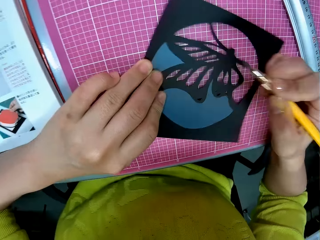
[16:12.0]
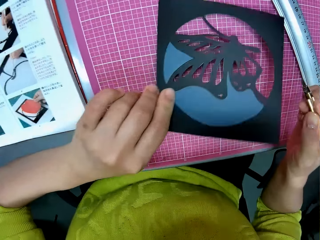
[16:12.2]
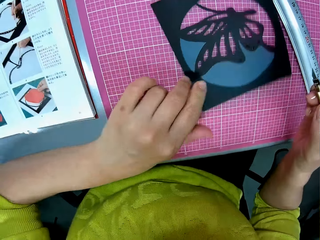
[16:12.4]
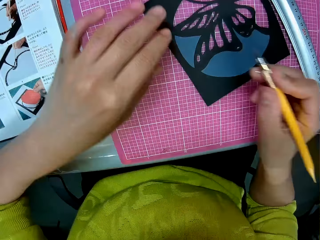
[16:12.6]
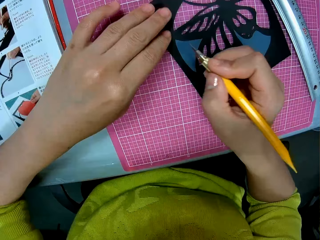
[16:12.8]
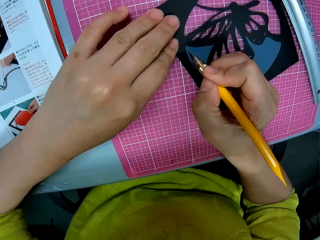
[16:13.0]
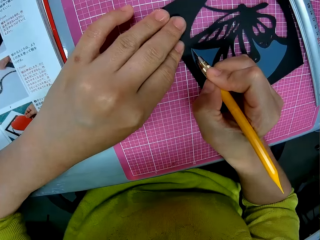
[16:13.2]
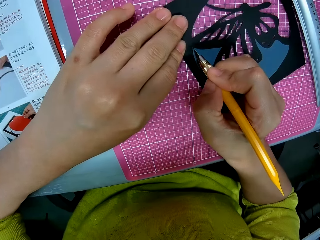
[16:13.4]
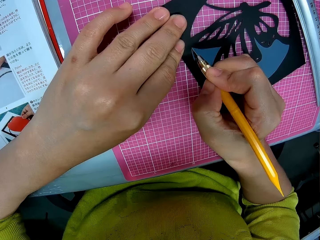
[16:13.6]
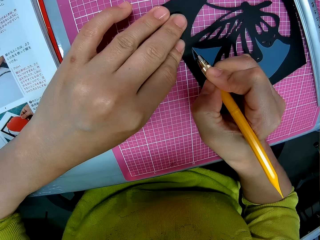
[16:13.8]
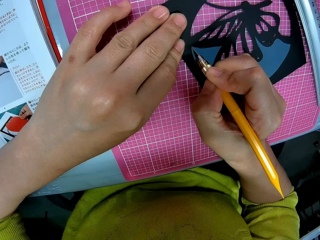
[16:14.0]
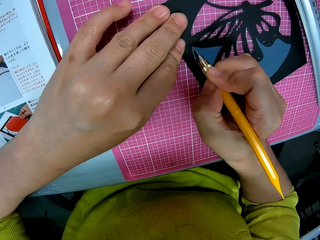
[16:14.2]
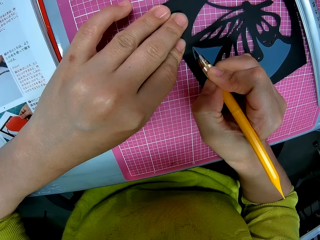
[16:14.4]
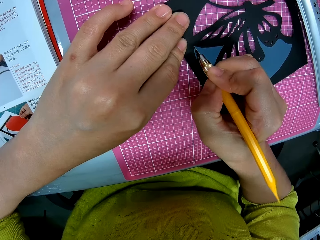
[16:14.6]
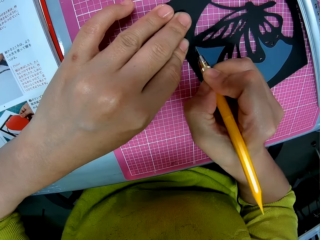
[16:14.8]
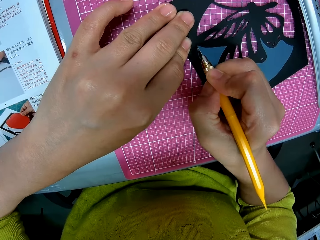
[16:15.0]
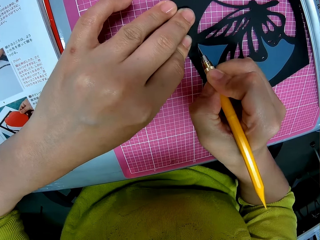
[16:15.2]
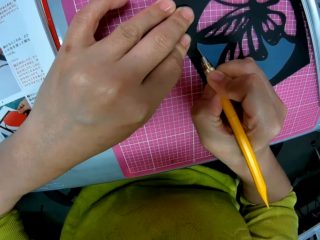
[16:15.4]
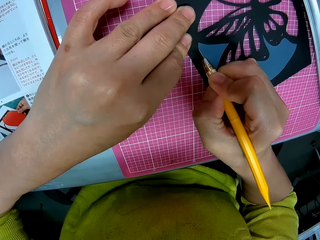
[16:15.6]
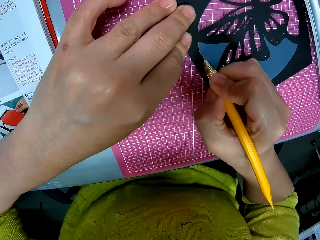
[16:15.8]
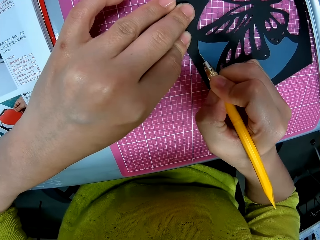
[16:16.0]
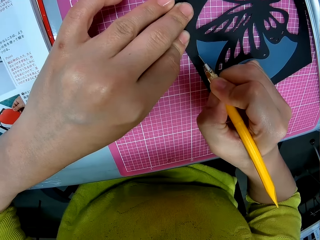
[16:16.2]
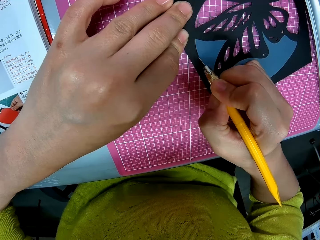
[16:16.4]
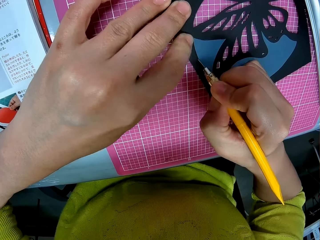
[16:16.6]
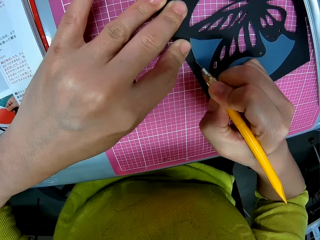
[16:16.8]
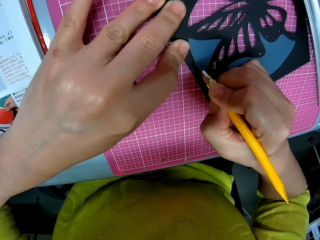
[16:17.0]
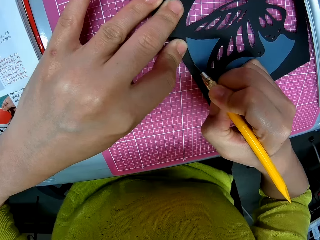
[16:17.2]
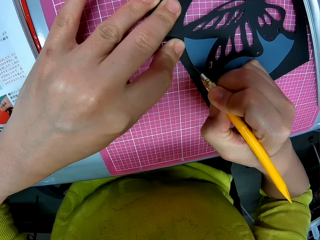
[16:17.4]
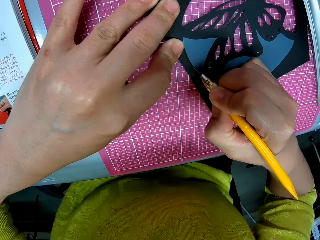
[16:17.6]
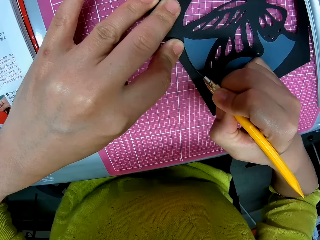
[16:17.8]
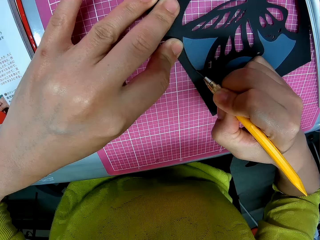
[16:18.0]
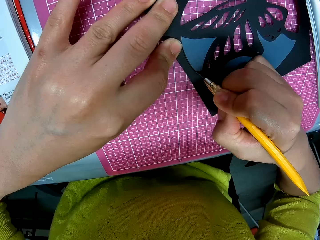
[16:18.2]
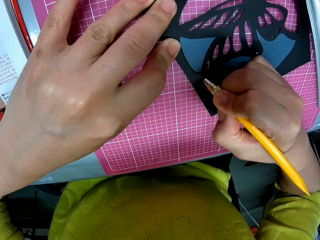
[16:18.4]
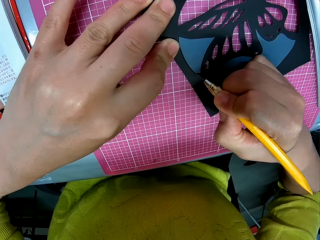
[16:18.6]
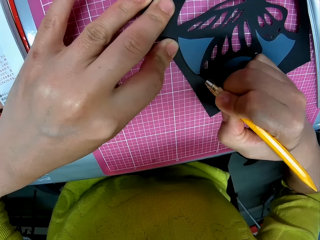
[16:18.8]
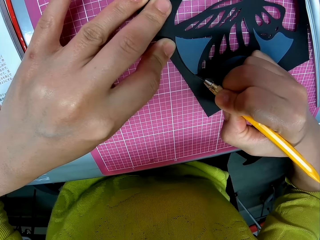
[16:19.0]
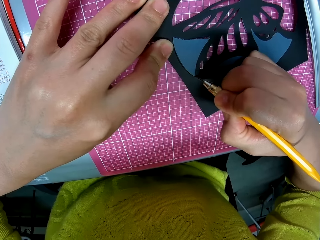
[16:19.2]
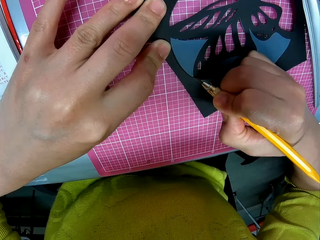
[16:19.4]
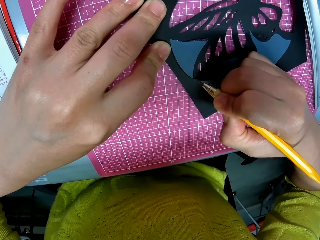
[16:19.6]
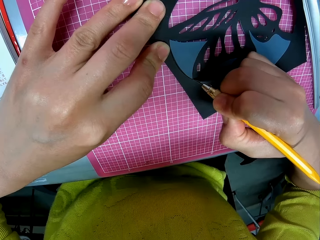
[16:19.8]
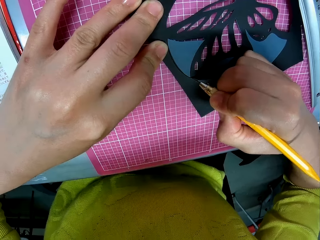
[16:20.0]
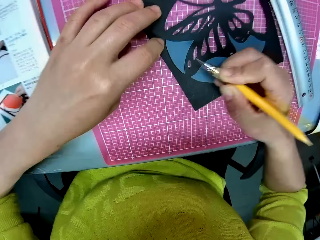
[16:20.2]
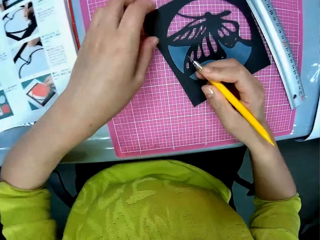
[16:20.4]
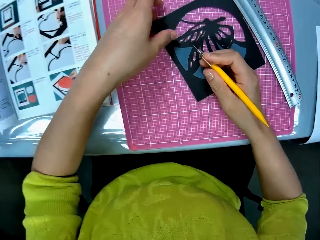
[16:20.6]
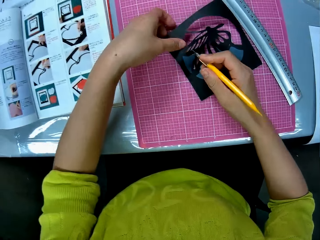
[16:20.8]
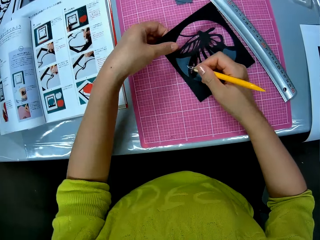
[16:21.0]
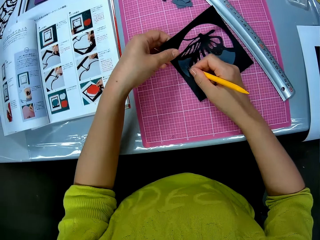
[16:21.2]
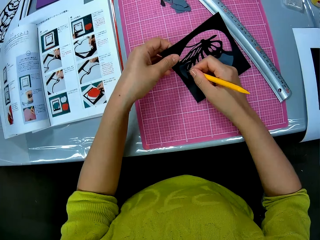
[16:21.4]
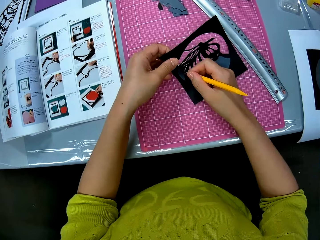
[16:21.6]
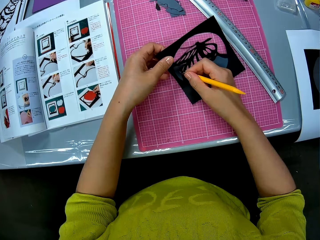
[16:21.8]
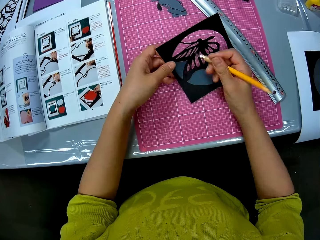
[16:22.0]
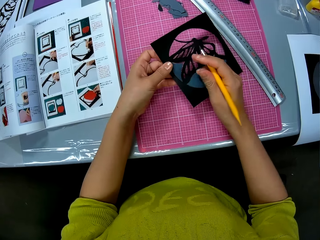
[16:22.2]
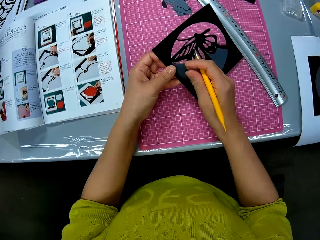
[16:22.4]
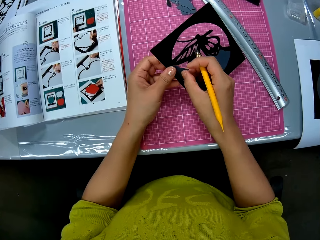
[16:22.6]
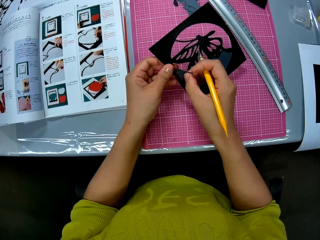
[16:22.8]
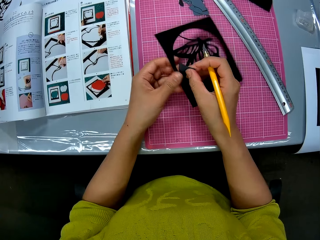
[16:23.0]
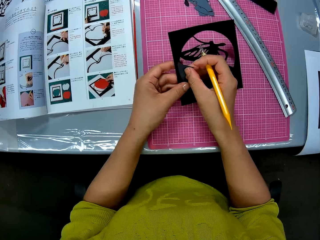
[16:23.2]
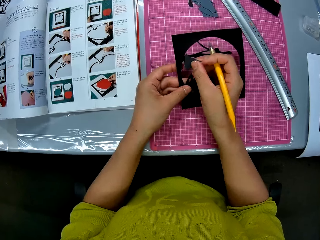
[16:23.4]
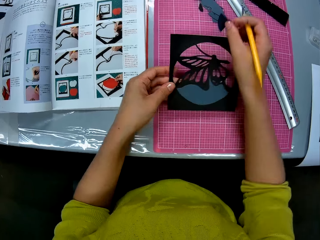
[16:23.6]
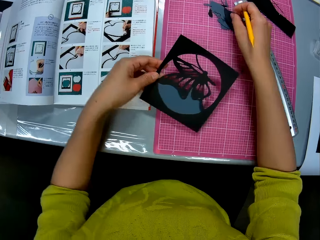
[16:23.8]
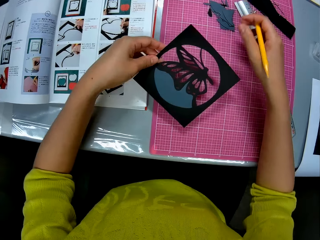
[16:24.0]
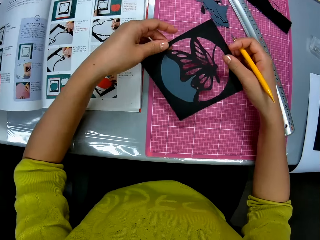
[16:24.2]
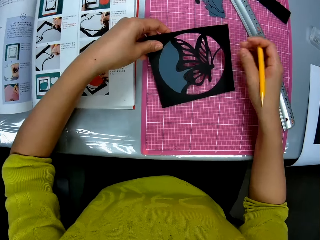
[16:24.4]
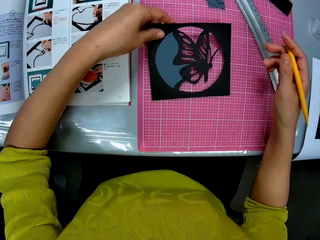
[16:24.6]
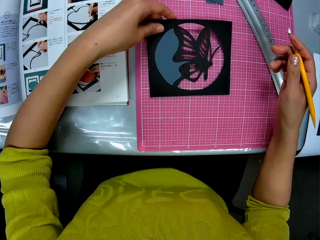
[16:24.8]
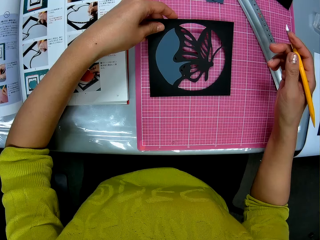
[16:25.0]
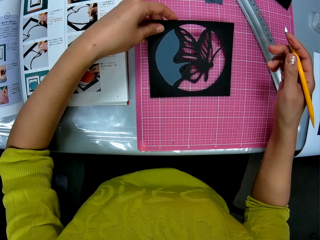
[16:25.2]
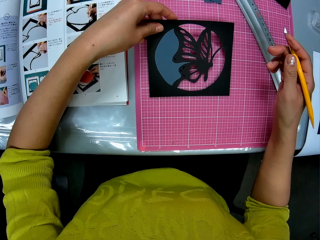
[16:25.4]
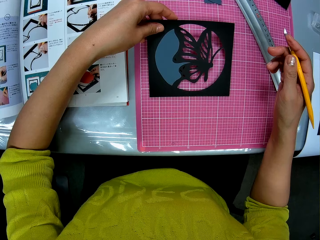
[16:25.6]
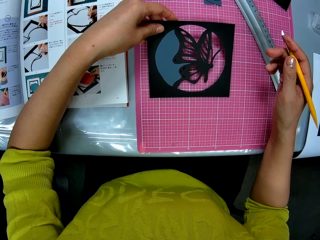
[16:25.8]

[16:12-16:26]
The camera wearer adjusts the photograph with his left hand. He cuts the photograph with the pen cutter in his right hand. He adjusts the cut out art. He picks up the photograph on the table with his left hand. He removes a piece of paper from the picture with his right hand. He puts the piece of paper on the table with his right hand. He adjusts the cut out art.

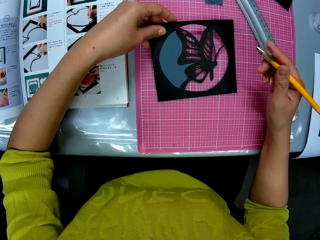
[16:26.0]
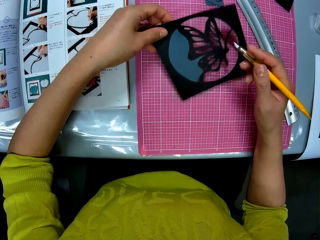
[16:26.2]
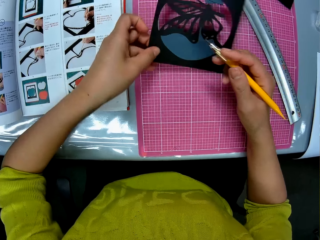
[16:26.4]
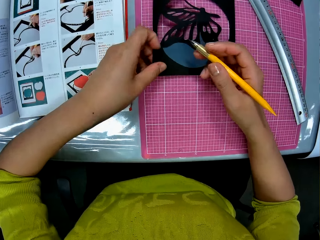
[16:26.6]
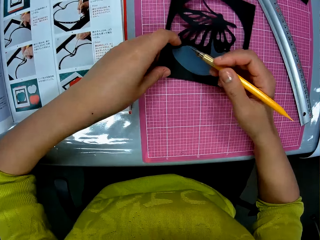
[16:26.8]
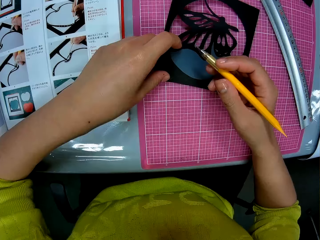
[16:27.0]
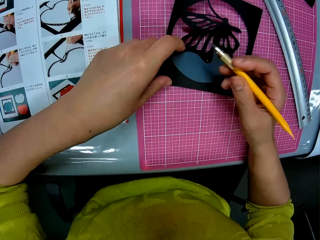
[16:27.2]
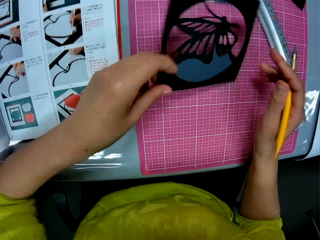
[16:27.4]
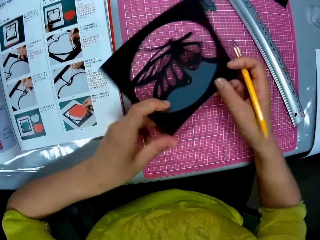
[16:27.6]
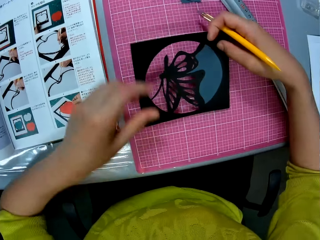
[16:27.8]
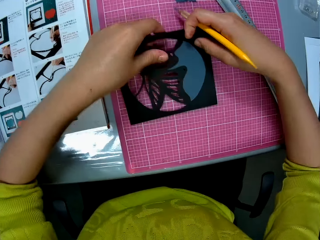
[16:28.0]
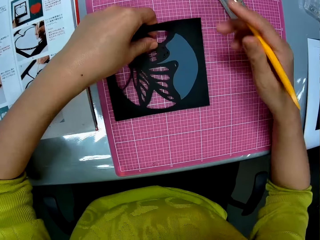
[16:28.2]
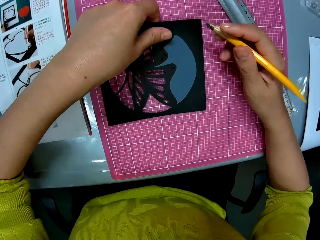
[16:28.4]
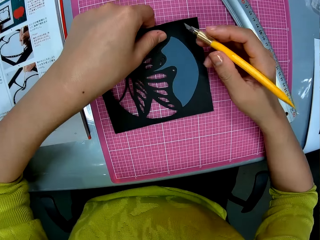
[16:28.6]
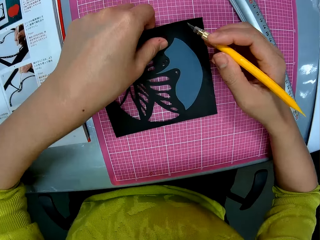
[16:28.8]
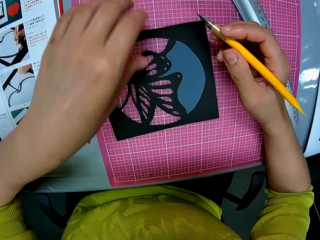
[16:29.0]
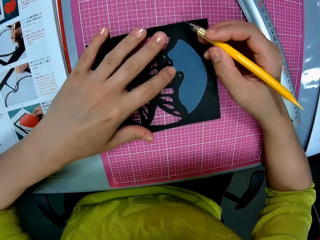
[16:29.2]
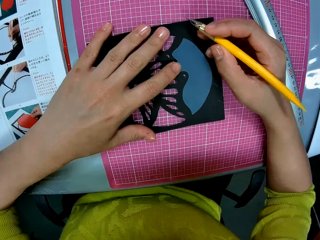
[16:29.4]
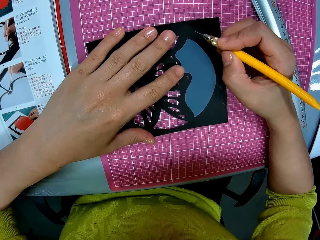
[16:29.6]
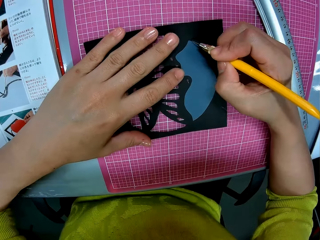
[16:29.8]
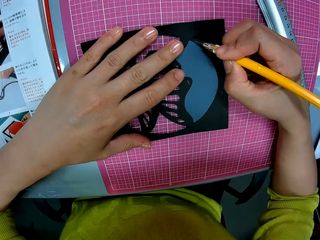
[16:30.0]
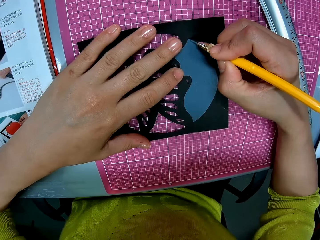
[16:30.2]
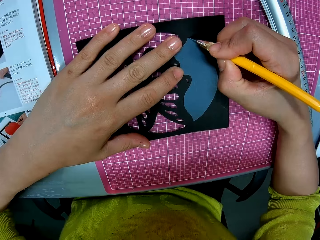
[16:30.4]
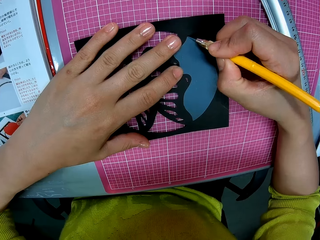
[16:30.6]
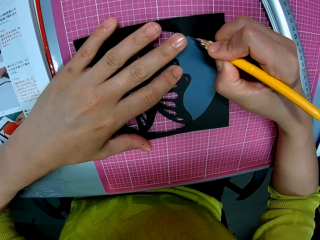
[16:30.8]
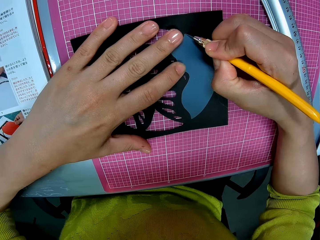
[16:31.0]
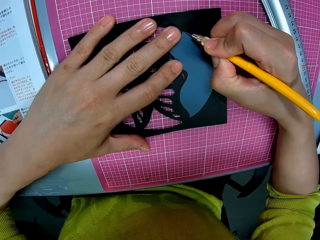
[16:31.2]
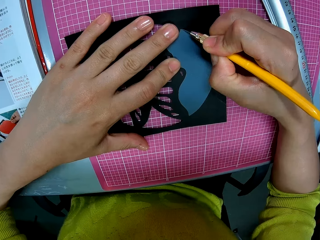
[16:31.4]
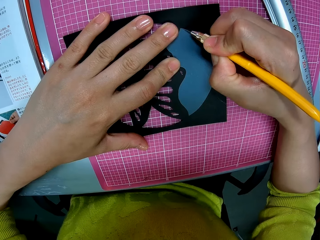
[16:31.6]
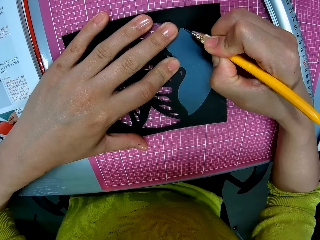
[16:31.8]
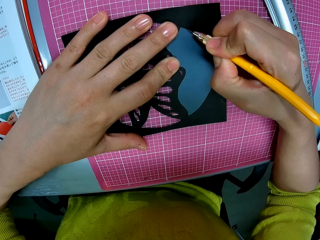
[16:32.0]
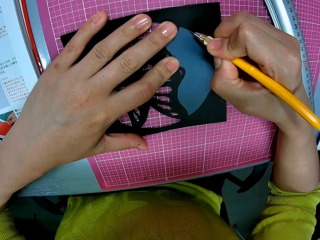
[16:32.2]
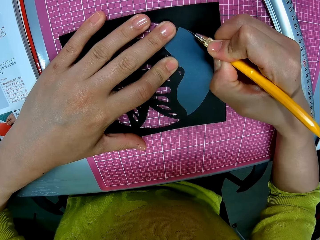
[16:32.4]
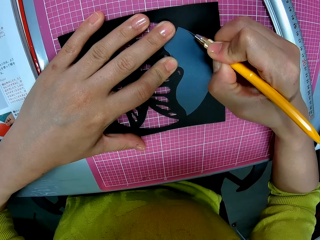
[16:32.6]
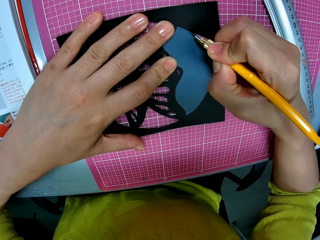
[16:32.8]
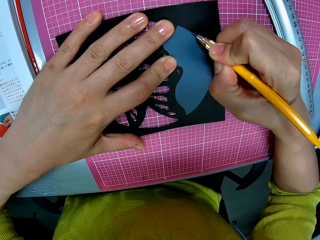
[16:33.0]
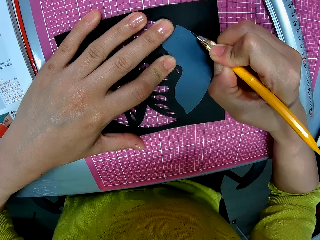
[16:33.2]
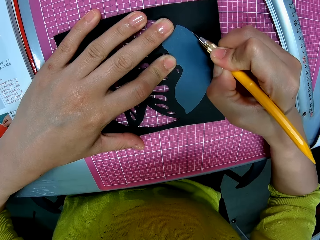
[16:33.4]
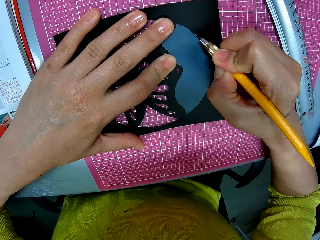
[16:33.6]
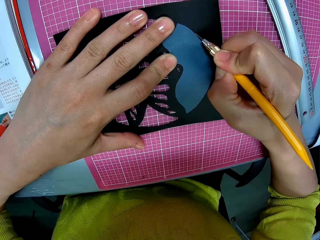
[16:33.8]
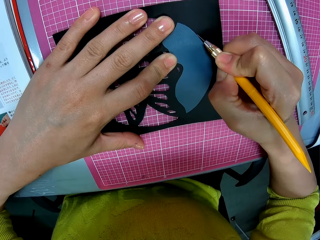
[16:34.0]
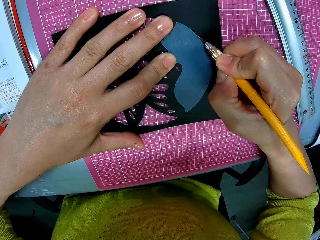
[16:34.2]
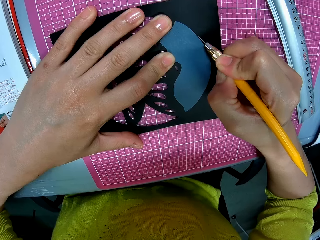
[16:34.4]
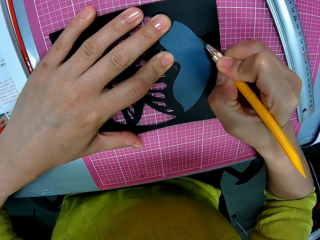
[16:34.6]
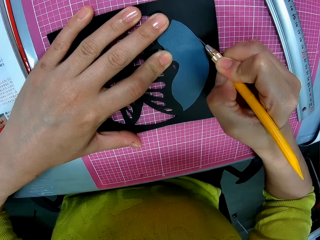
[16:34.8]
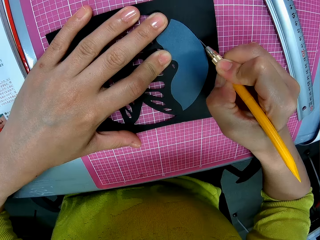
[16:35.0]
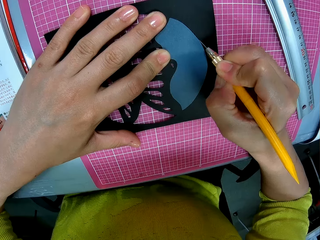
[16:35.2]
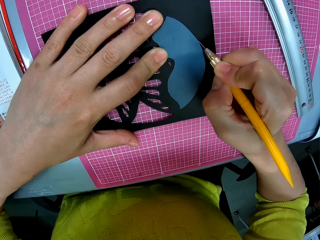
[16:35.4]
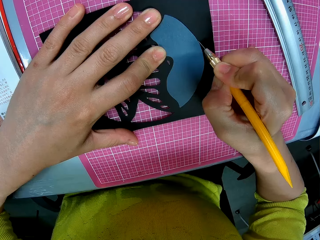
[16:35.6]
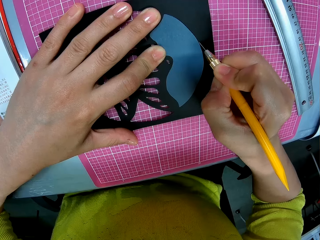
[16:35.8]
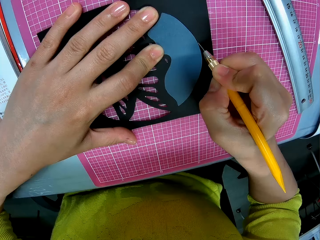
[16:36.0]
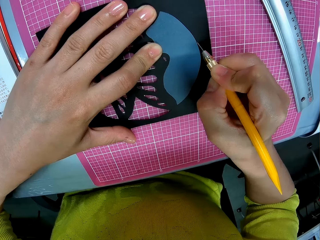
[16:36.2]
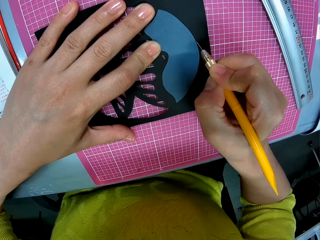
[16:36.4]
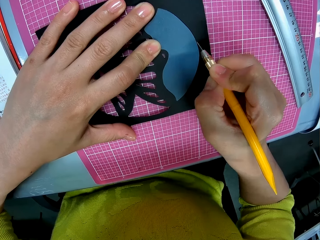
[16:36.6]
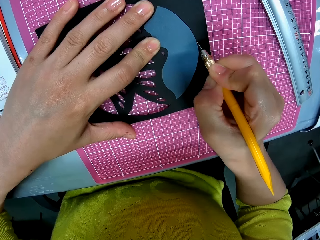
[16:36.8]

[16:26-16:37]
The camera wearer adjusts the photograph with his hands. He cuts the photograph with the pen cutter in his right hand.
